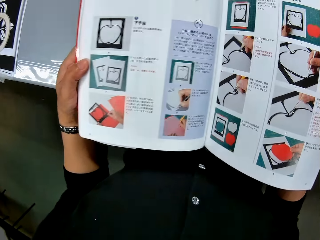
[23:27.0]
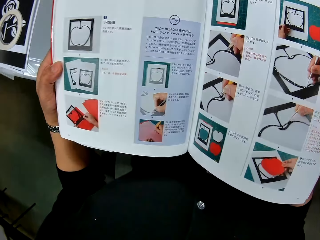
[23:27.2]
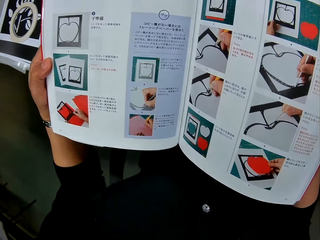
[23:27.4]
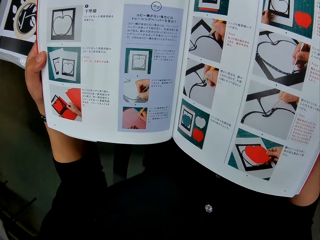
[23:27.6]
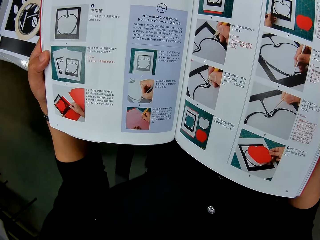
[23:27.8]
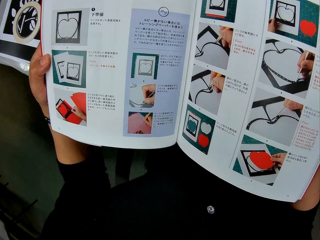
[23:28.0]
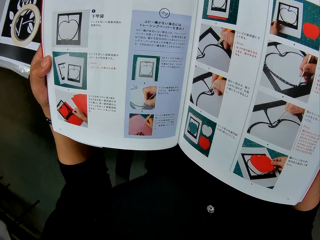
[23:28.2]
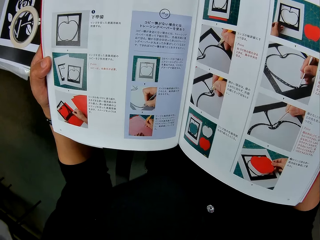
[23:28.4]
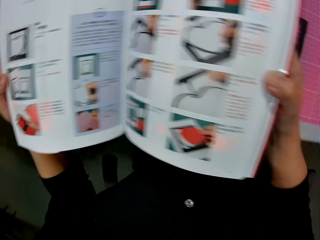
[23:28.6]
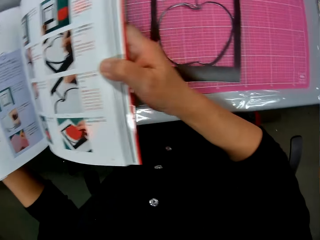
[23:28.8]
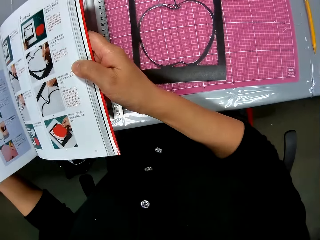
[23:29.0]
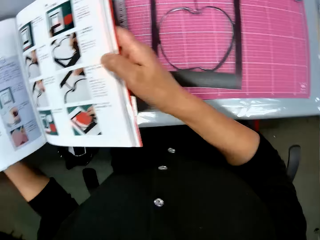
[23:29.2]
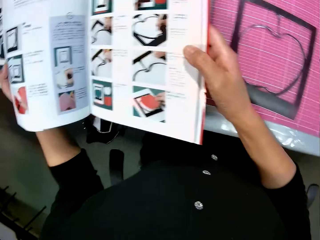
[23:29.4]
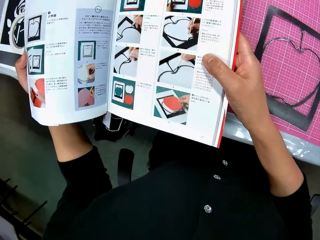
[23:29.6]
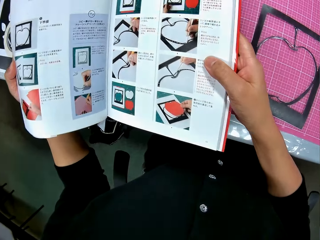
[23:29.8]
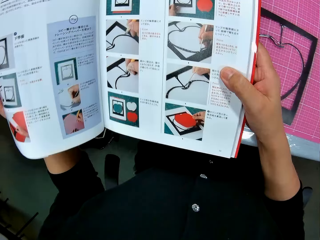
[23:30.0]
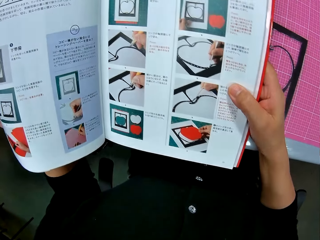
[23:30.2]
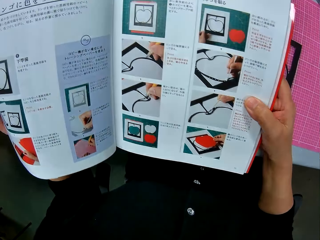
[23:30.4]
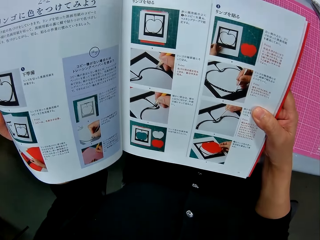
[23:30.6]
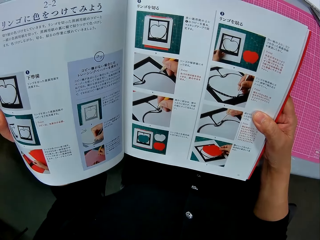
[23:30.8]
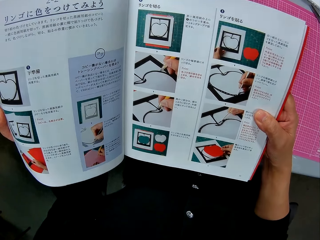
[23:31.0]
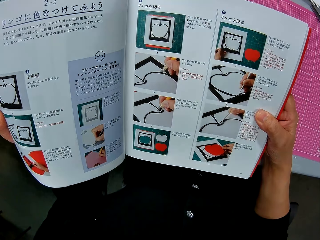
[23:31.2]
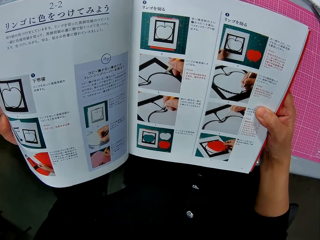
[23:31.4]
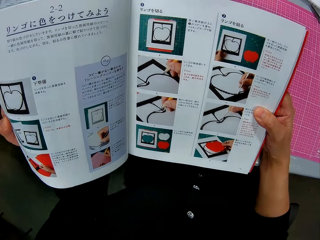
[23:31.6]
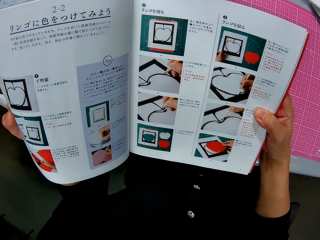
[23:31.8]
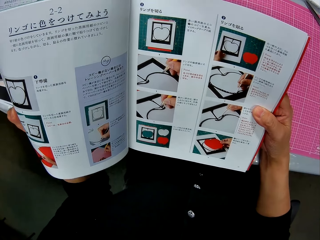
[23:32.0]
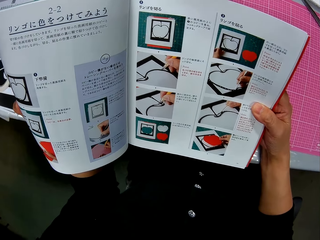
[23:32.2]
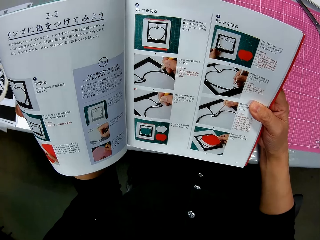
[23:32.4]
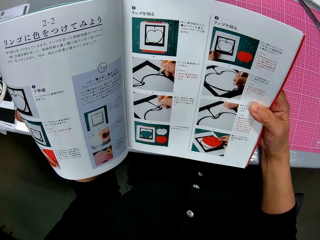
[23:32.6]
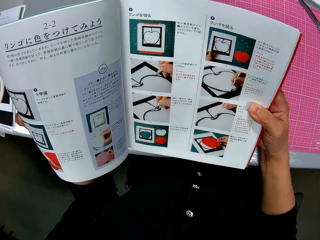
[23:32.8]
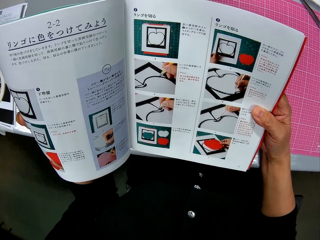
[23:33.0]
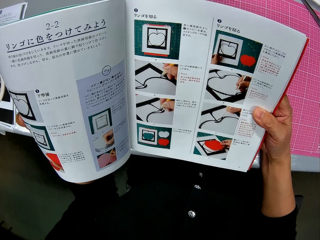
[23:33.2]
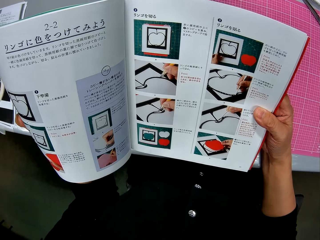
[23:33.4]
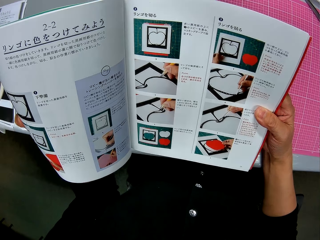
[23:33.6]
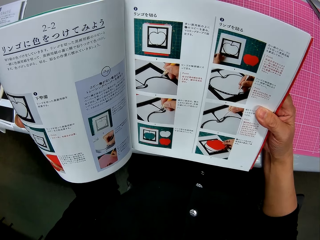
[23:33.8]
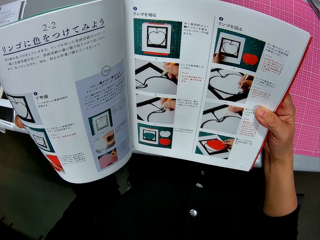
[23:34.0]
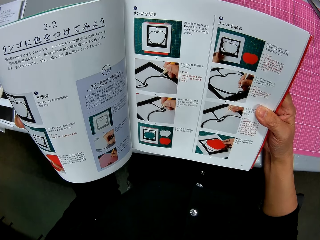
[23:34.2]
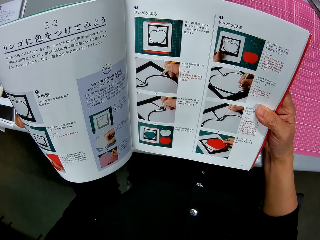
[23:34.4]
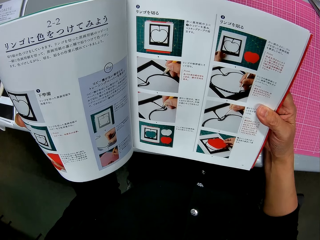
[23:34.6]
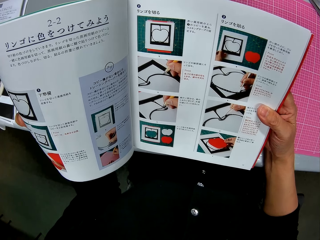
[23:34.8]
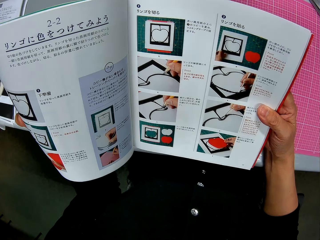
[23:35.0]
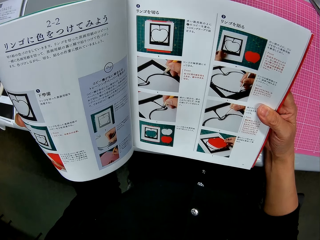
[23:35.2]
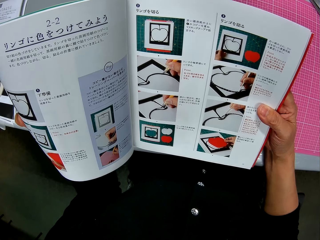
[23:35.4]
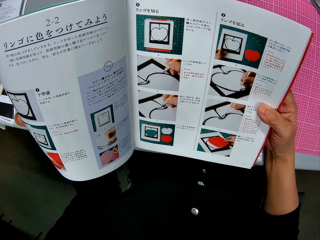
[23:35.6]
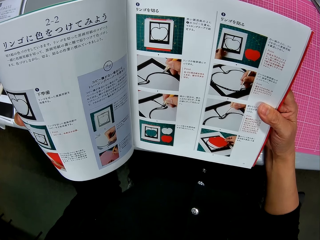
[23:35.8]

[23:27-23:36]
The camera wearer looks at the crafting paper. They read the book.

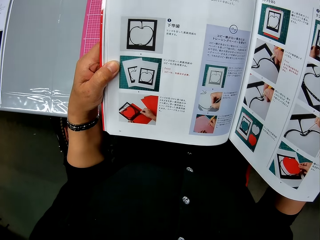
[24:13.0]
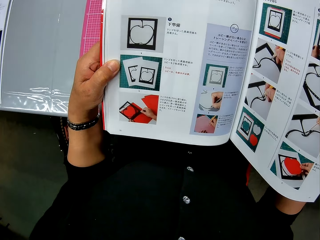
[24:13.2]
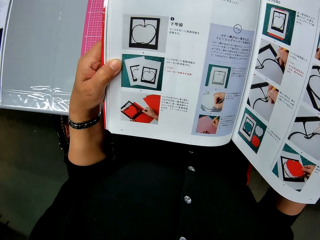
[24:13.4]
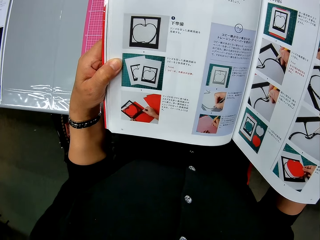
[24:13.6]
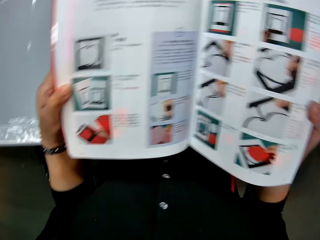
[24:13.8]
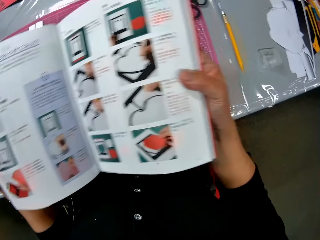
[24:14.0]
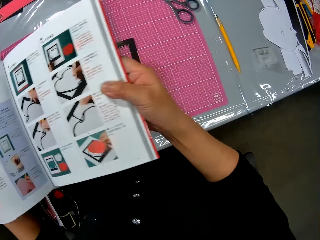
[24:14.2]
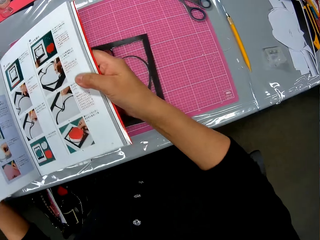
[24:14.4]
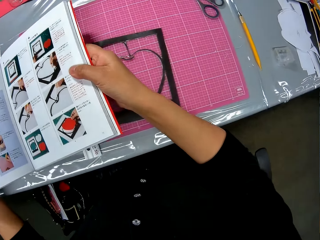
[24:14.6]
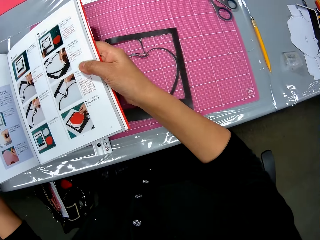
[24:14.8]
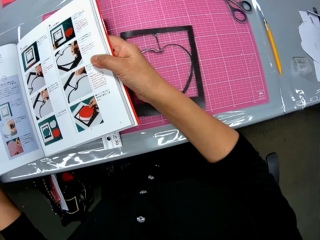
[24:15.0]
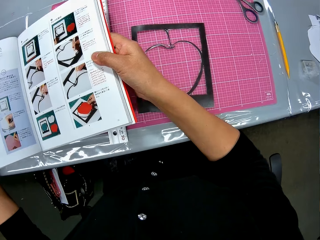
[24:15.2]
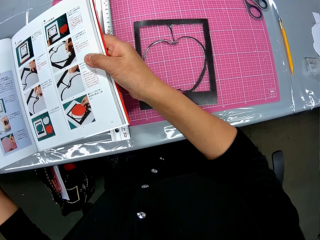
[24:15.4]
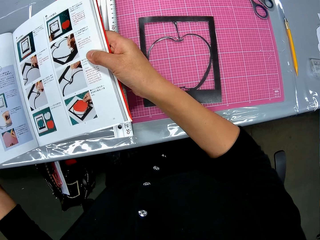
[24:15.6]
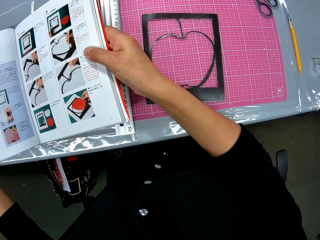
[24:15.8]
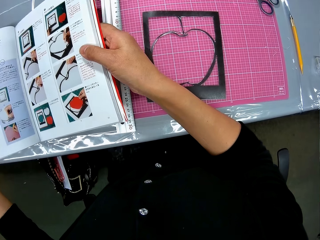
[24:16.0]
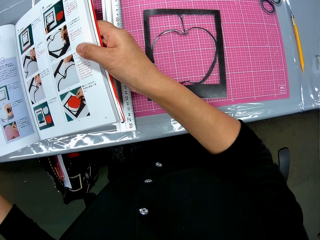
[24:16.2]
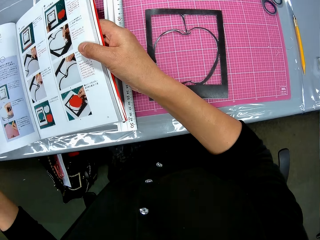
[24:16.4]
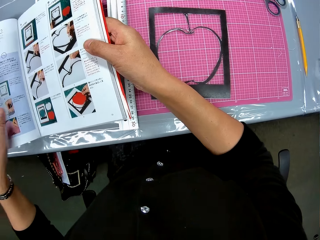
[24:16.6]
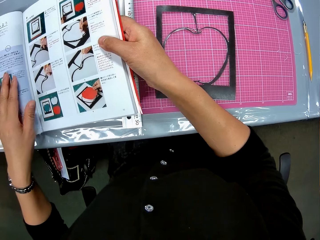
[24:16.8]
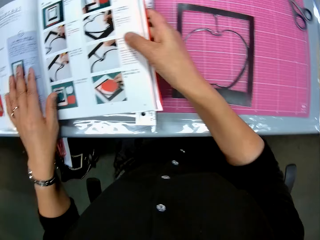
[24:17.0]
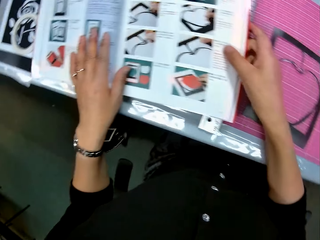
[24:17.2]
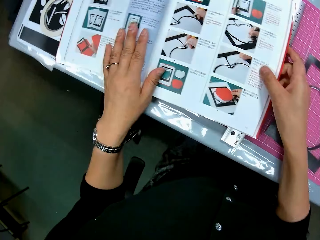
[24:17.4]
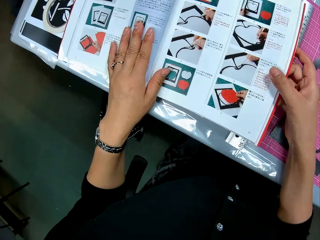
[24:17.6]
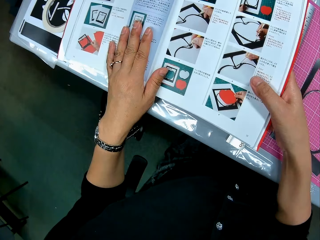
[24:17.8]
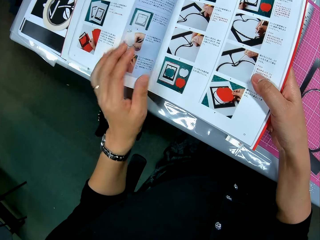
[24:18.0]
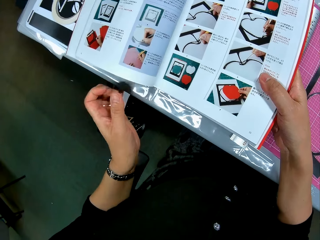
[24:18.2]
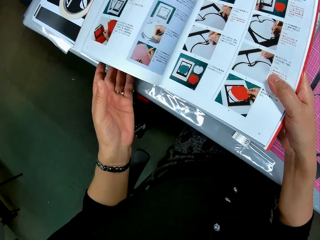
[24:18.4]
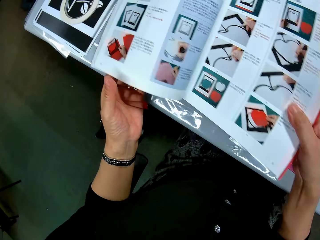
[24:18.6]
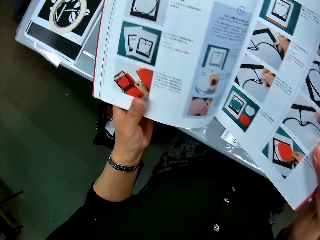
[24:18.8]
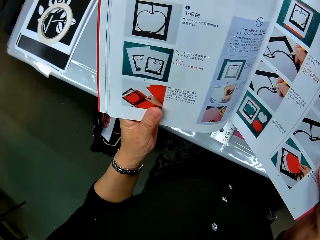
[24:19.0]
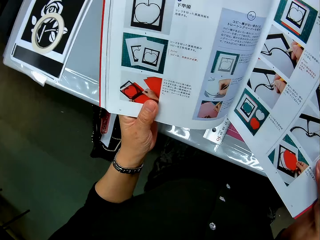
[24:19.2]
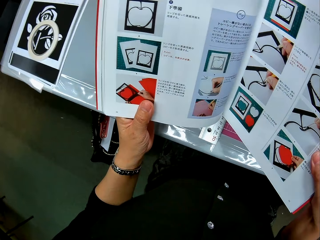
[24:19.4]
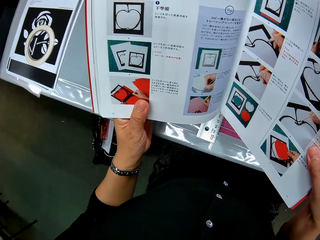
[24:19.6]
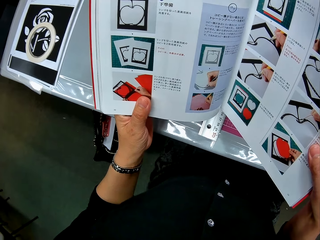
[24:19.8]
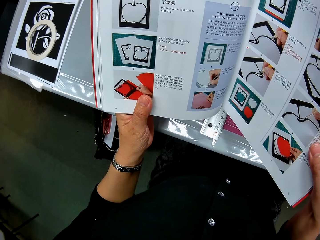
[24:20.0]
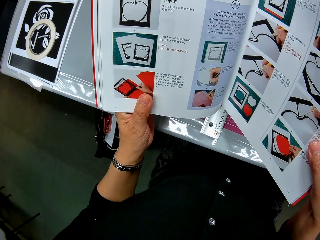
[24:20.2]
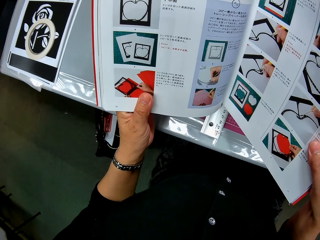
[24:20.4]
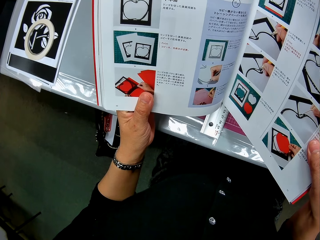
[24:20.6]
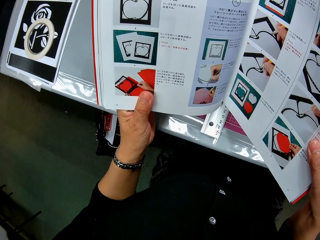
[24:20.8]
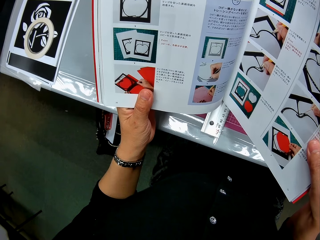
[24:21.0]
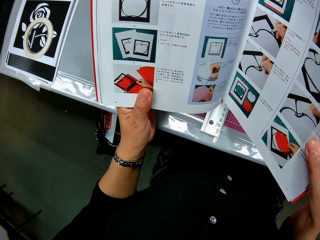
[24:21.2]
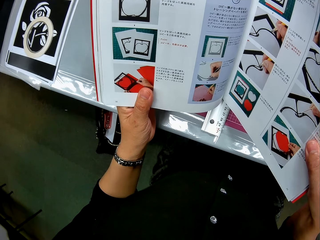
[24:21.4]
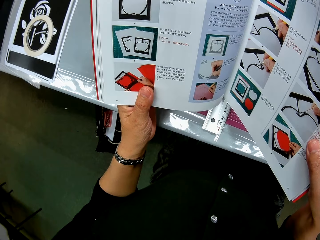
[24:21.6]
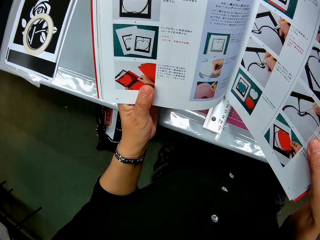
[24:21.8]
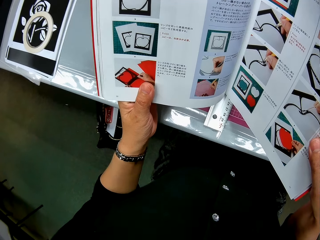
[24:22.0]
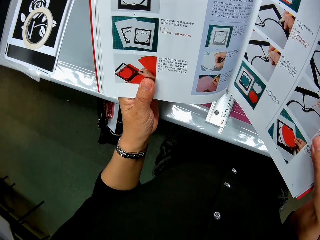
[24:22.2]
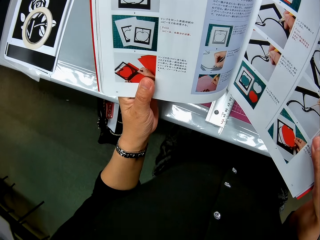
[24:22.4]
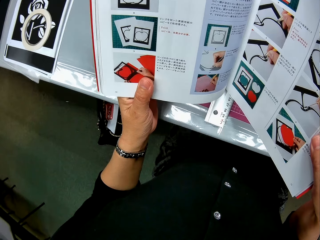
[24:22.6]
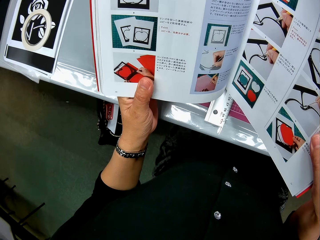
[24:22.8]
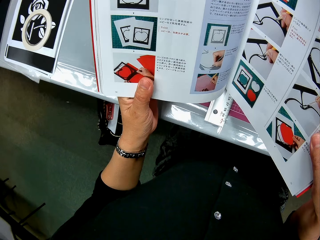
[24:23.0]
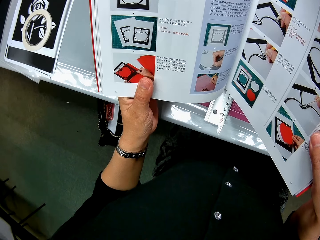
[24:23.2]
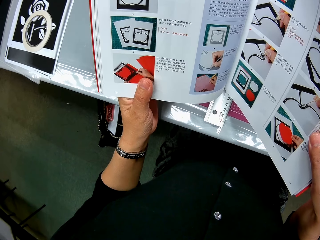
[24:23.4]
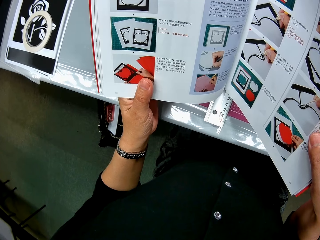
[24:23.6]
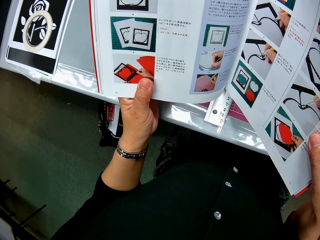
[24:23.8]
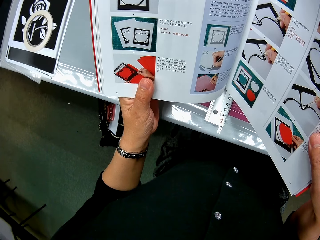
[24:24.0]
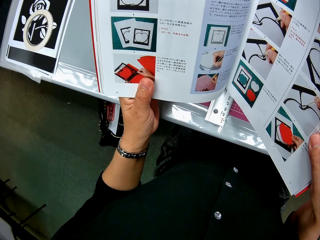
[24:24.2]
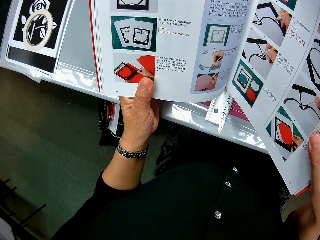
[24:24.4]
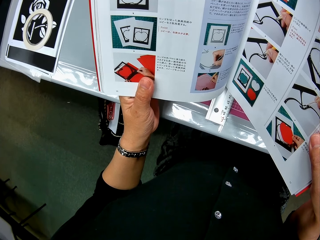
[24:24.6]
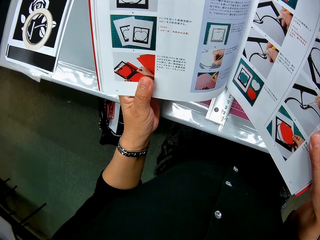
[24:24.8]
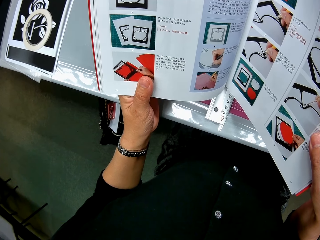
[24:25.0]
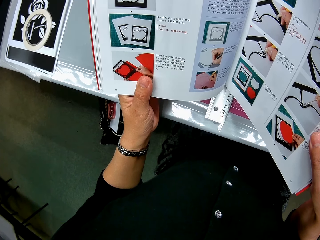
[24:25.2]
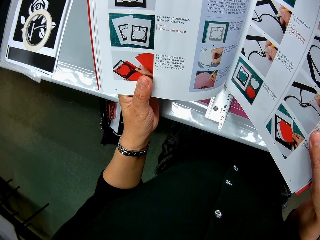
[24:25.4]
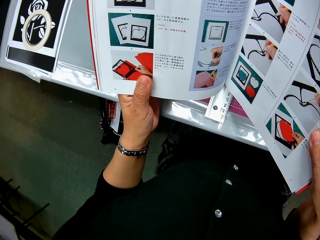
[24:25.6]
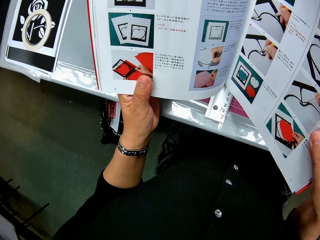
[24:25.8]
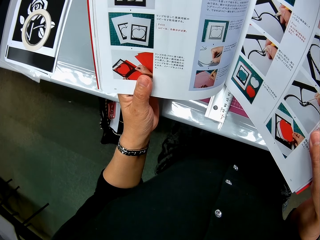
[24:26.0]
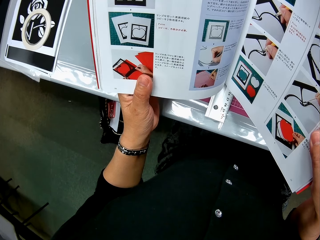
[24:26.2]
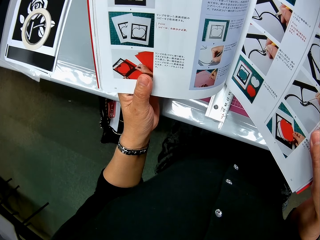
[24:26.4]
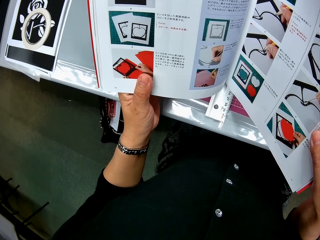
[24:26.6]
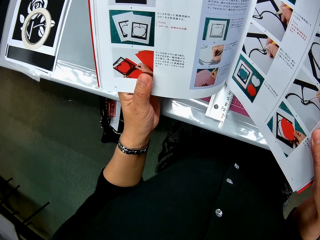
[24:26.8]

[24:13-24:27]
The camera wearer drops the crafting manual booklet on the table. They look at the crafting paper. They touch the crafting manual booklet. They pick up the book. They carry the crafting manual booklet from the table. They read the crafting manual booklet.
